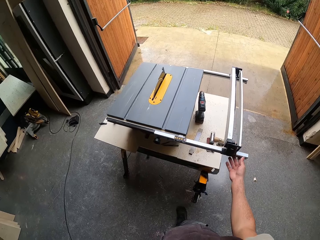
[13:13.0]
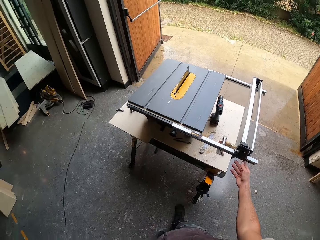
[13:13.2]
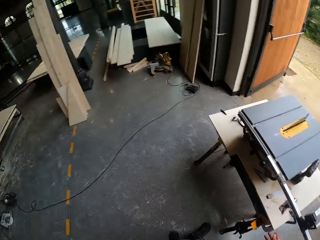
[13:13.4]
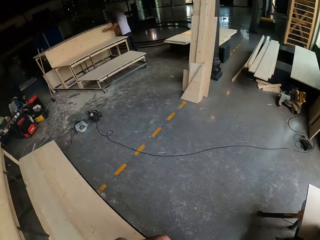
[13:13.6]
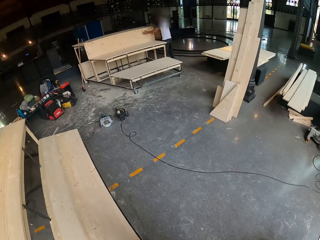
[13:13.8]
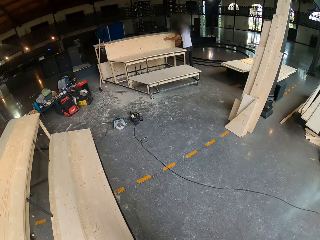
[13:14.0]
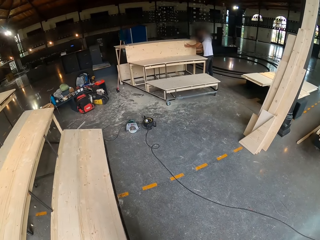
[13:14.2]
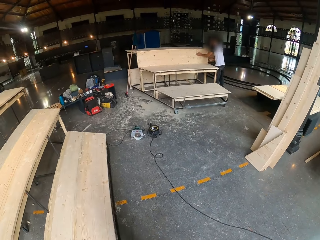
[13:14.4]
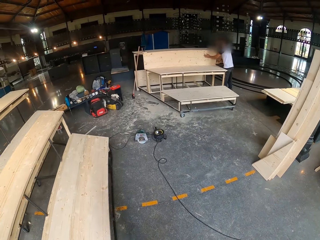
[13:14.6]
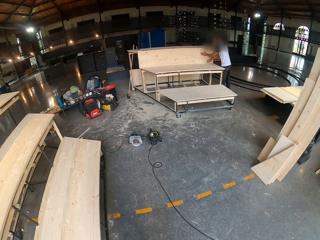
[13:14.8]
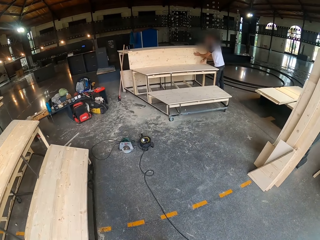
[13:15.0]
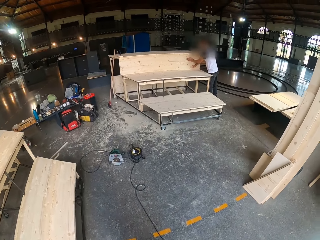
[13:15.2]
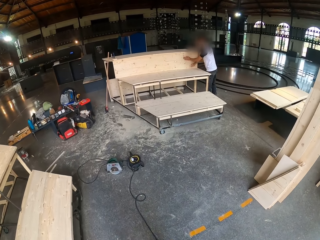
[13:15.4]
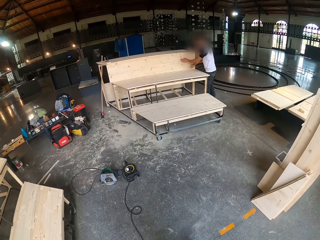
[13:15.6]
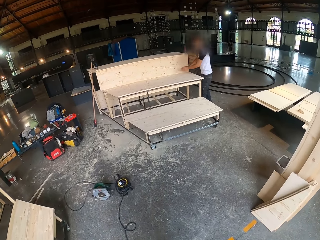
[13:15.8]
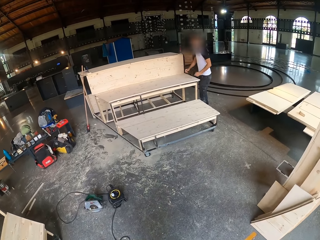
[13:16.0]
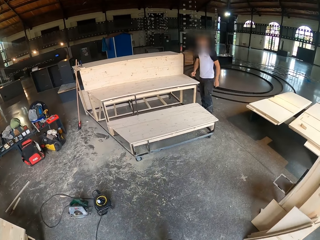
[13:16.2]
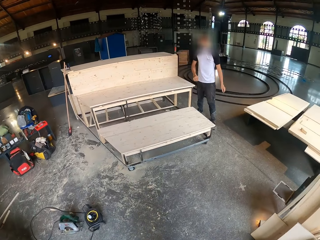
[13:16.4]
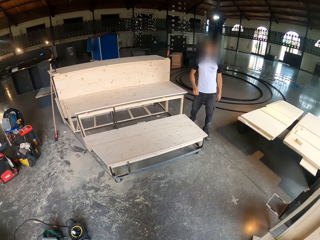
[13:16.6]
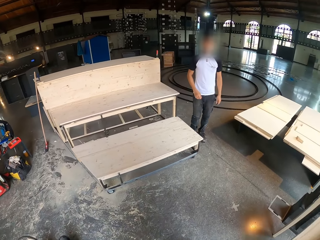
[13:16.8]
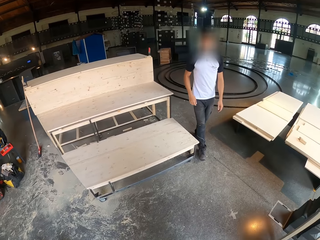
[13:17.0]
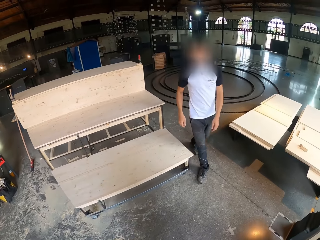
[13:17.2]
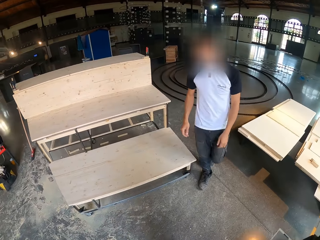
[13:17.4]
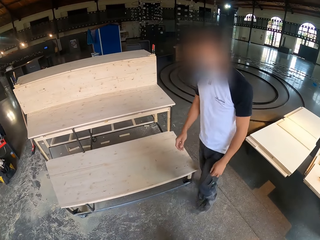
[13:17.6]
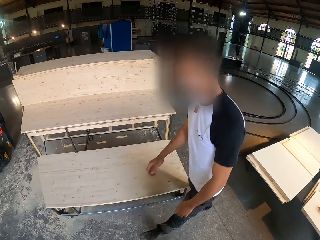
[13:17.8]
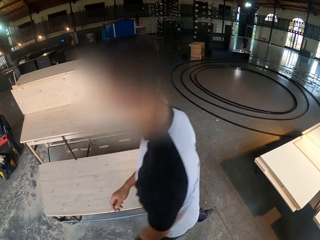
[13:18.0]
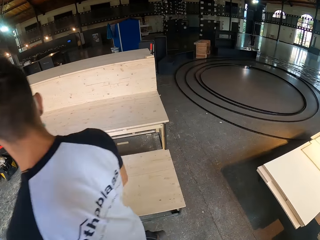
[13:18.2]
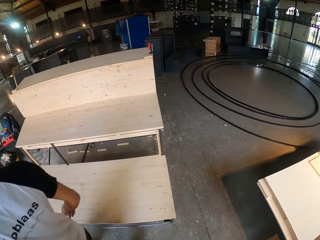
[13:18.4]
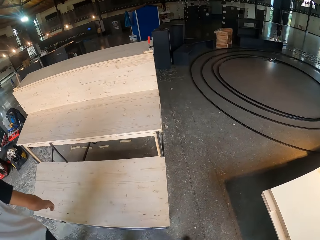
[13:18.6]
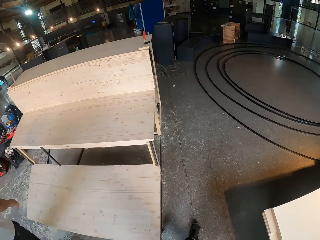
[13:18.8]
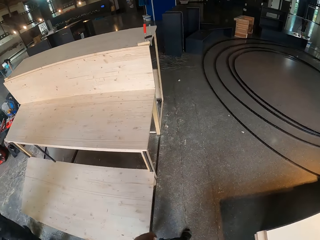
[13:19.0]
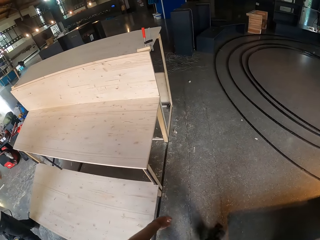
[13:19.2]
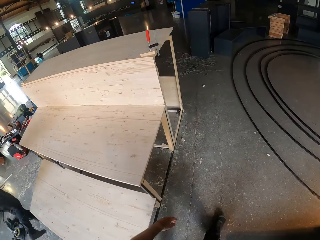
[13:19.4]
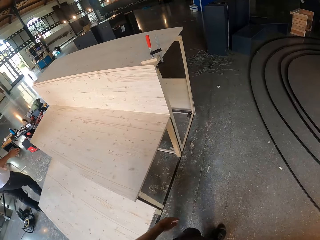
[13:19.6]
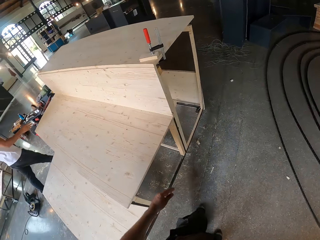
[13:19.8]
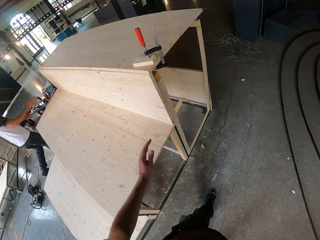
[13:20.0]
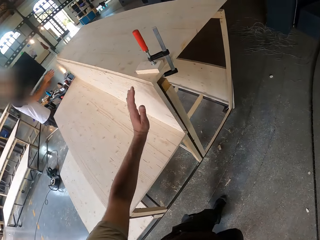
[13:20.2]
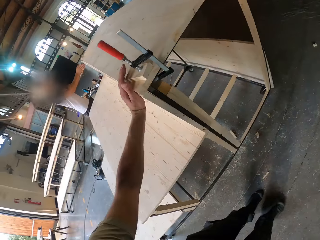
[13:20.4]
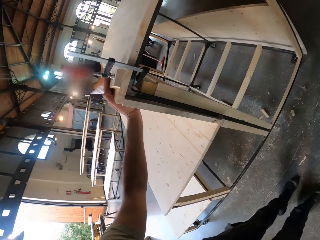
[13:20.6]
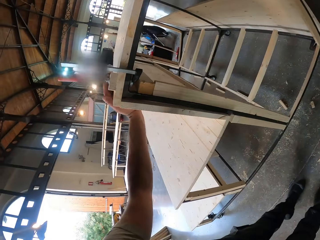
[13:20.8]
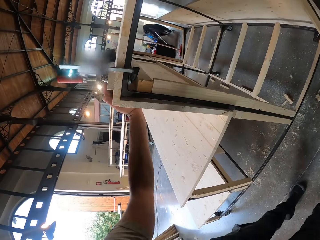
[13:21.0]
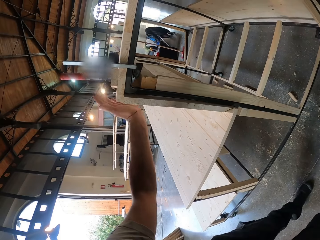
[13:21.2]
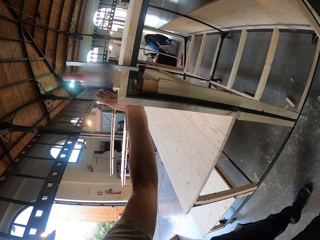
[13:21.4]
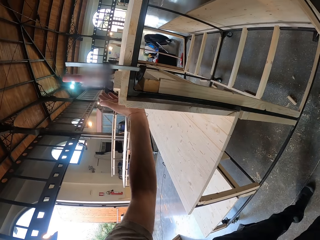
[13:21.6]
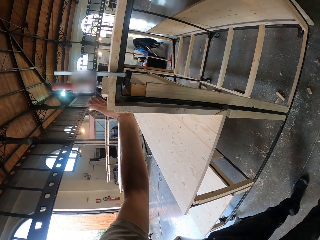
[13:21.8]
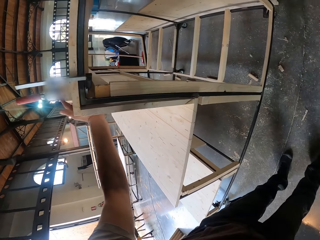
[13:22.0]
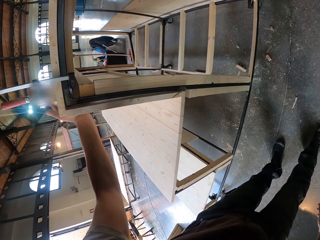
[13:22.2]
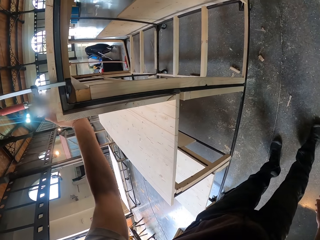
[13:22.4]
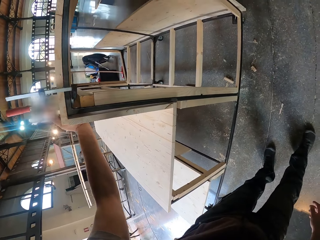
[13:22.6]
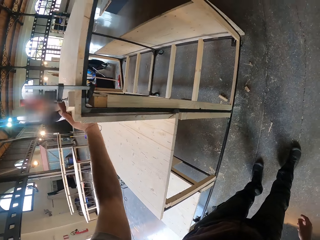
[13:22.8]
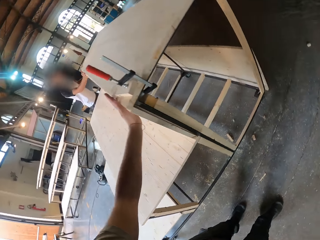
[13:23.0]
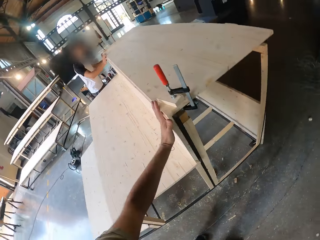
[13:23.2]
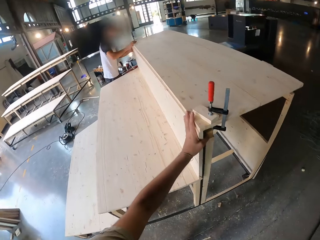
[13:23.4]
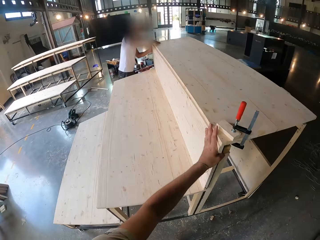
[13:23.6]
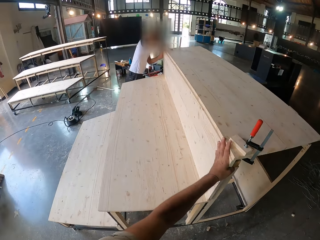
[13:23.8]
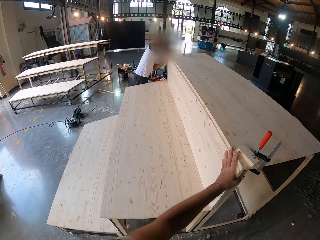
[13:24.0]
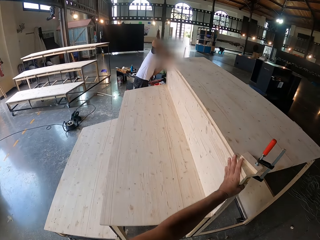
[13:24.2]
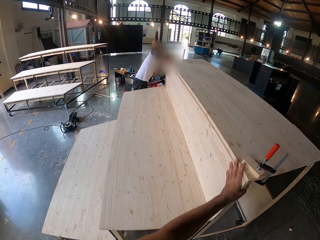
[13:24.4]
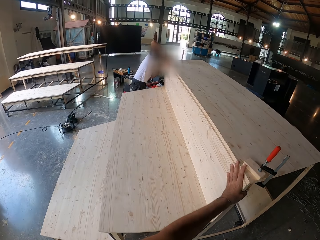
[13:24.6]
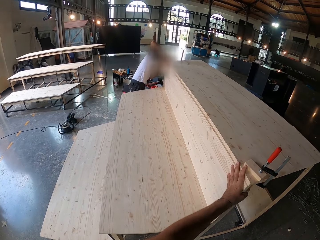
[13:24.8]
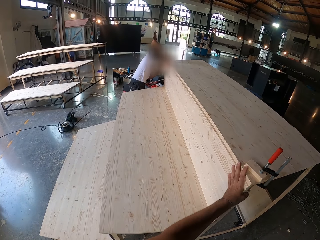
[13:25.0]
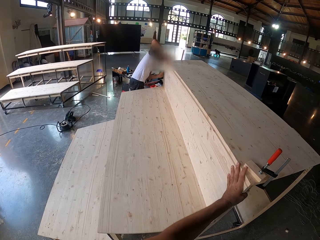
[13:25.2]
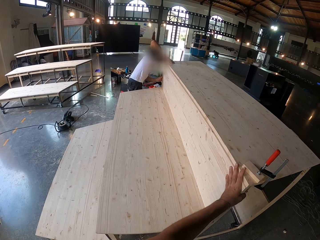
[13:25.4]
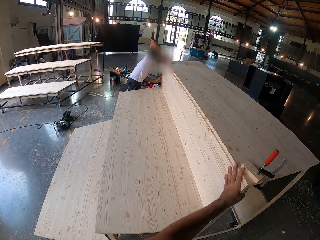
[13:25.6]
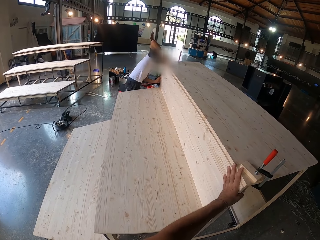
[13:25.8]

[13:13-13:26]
The man holds the plank with his left hand and adjusts the plank with his right hand. The camera wearer adjusts the plank with his left hand. He touches the clamp. The man adjusts the plank with both hands.

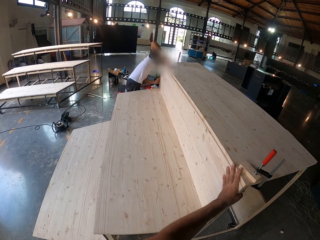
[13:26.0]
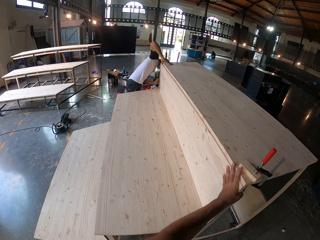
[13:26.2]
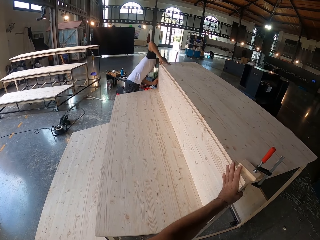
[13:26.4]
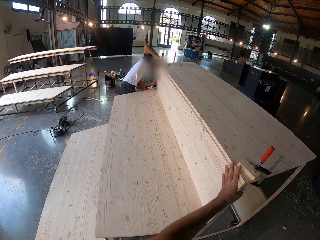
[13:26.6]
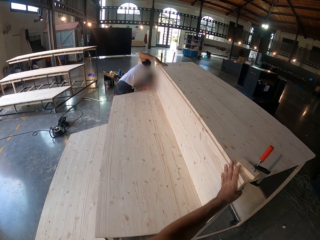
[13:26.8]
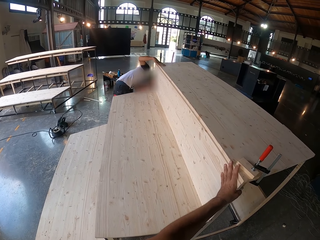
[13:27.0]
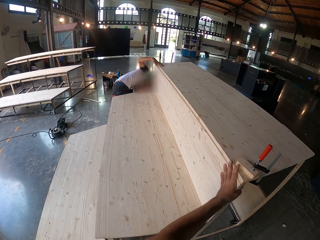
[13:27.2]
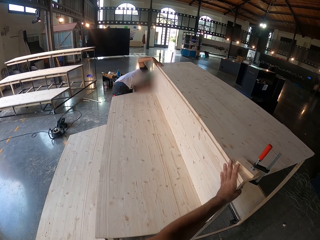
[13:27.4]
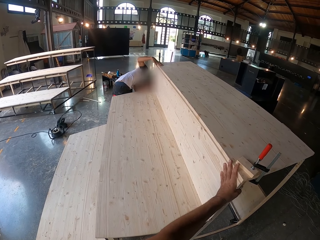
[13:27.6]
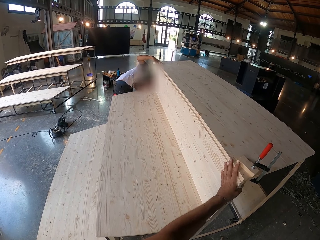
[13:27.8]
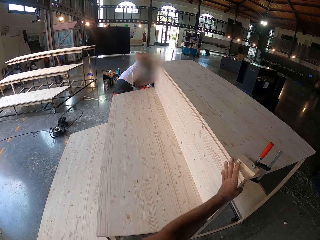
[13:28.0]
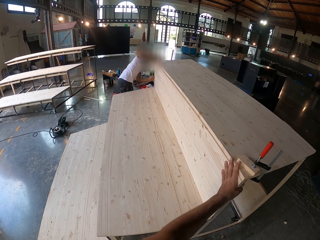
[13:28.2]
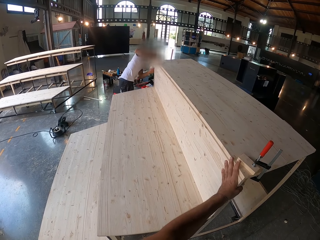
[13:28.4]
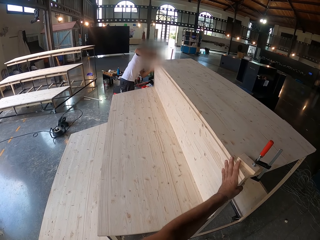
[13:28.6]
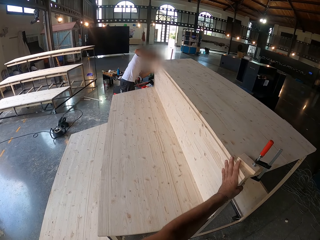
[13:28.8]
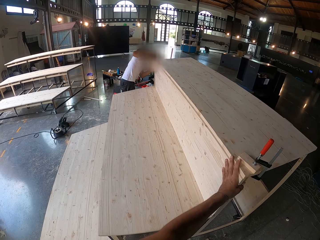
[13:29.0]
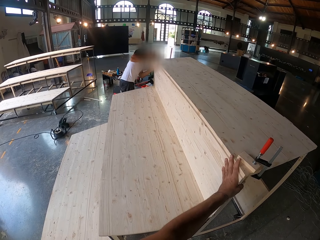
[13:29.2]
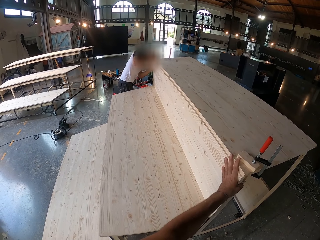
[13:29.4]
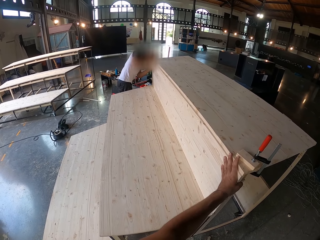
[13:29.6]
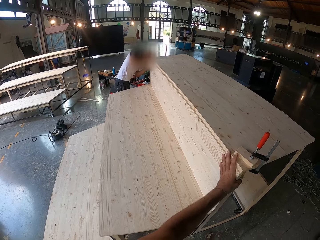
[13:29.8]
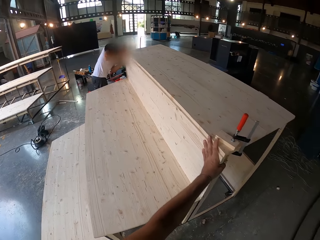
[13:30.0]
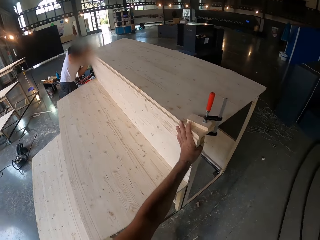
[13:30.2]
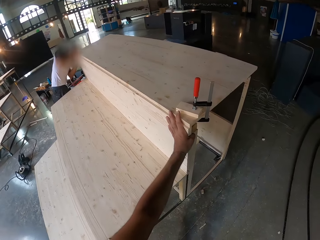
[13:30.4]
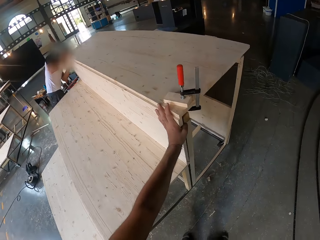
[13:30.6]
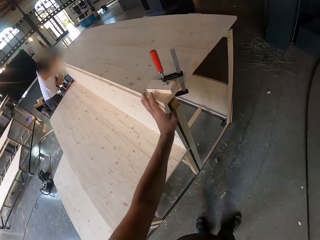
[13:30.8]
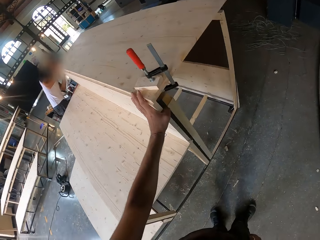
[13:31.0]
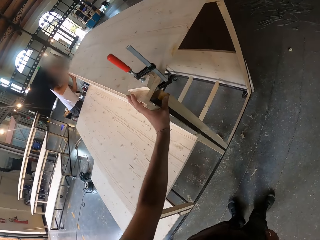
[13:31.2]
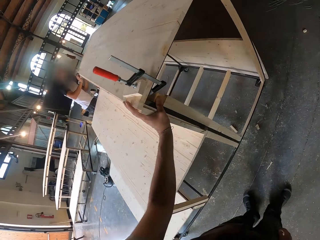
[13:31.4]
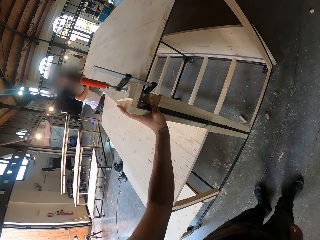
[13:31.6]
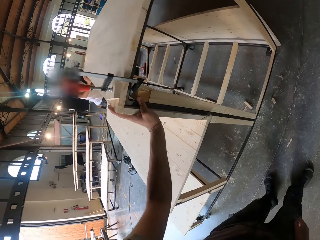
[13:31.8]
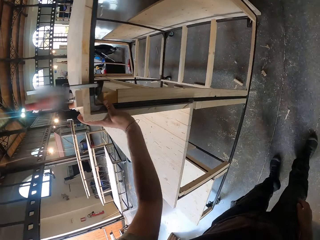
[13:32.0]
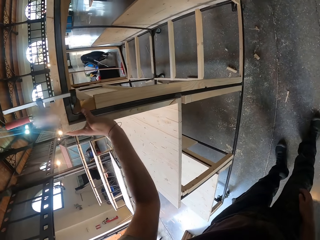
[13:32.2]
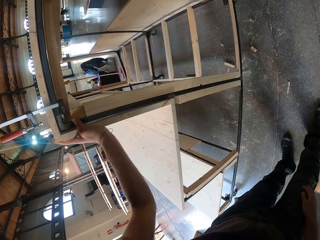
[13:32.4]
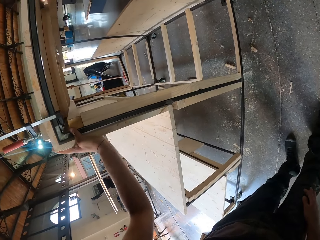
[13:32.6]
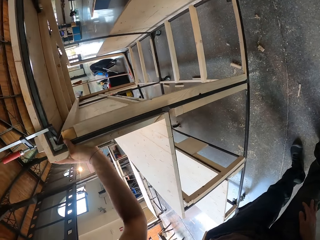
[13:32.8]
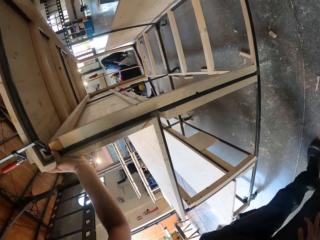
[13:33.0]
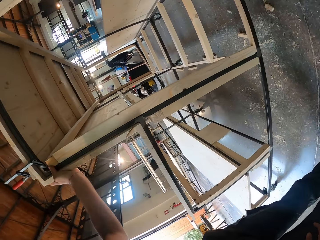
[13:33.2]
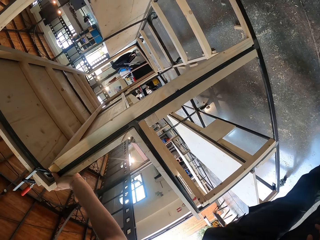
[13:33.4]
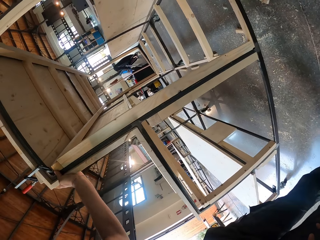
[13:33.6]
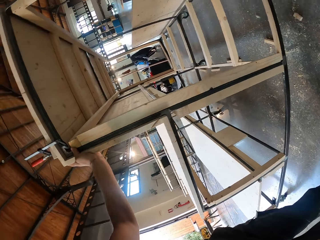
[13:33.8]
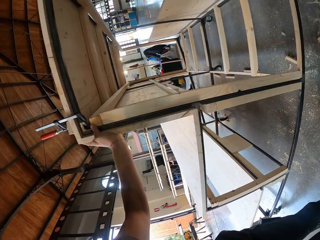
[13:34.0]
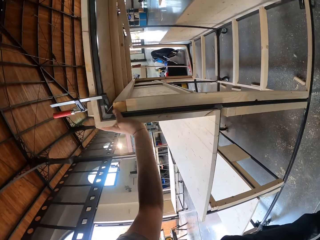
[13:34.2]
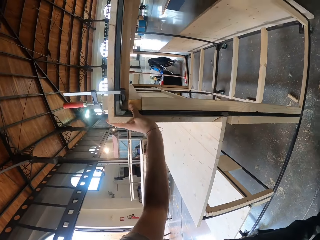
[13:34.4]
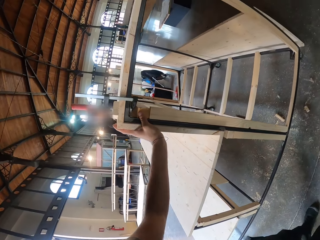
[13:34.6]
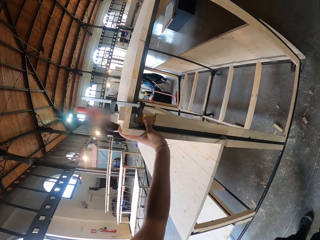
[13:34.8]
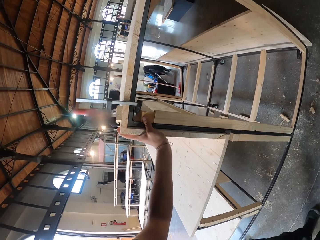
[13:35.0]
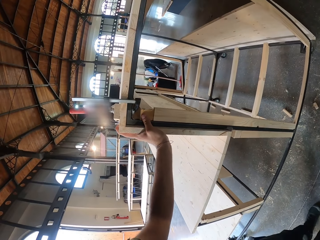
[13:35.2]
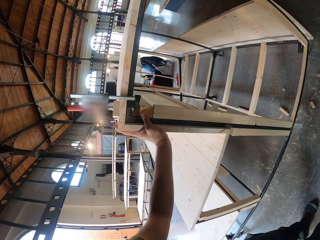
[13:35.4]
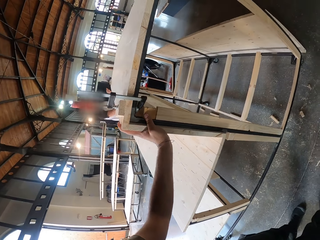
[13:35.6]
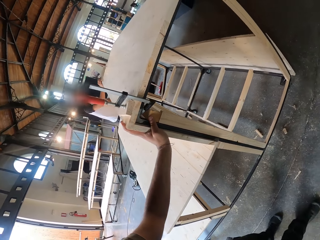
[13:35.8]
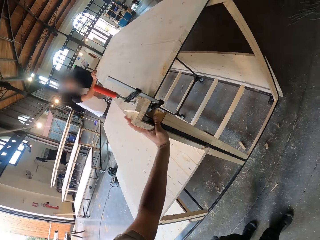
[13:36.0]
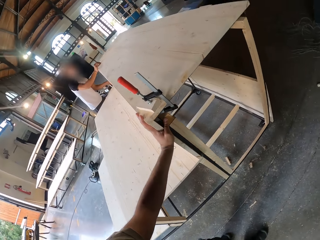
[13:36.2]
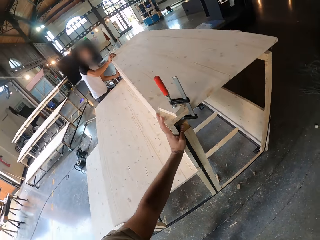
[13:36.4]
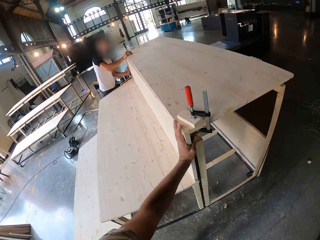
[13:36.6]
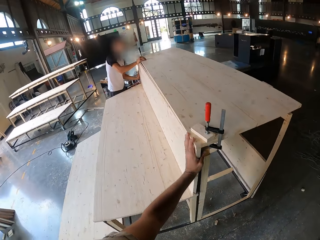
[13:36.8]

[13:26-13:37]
A person fixes the wood table.
